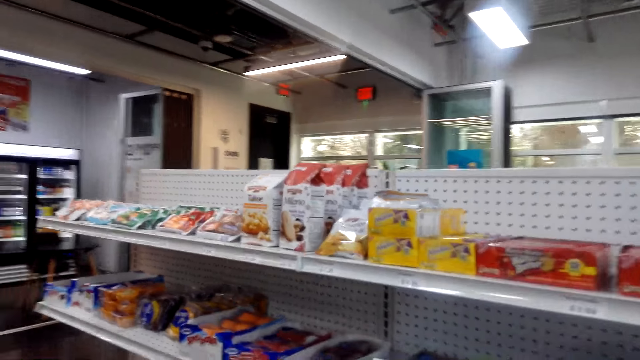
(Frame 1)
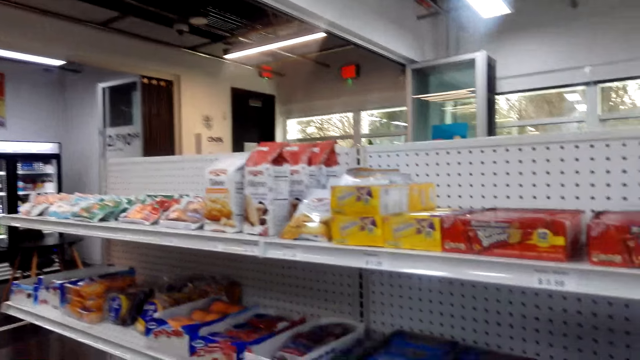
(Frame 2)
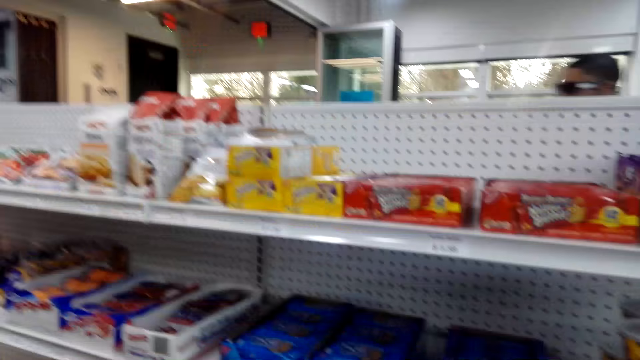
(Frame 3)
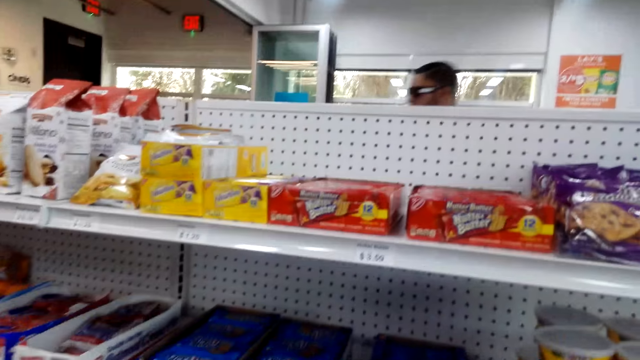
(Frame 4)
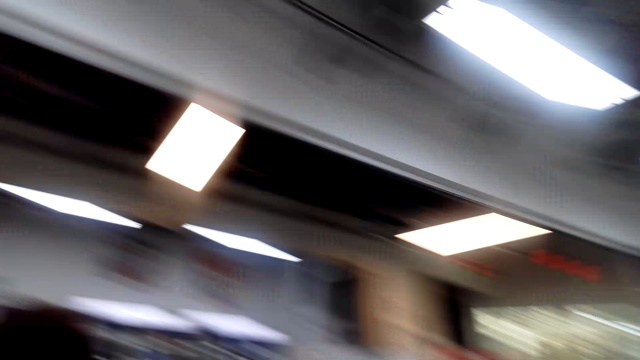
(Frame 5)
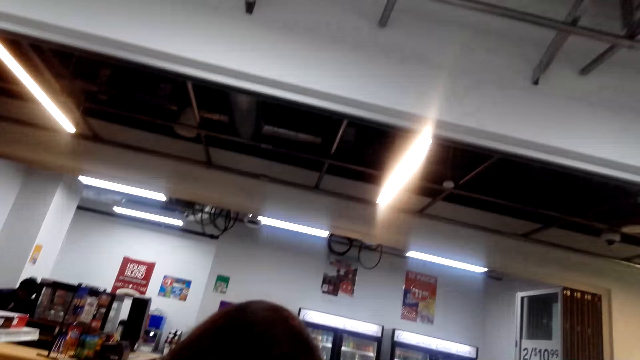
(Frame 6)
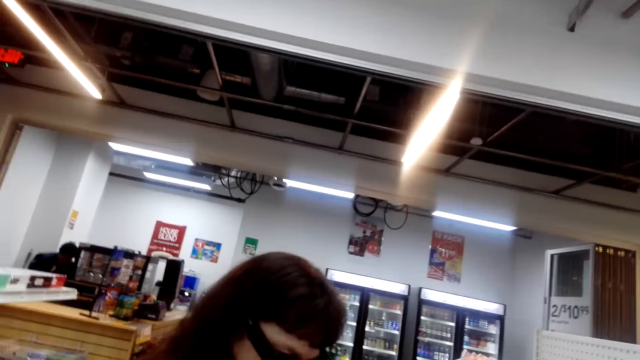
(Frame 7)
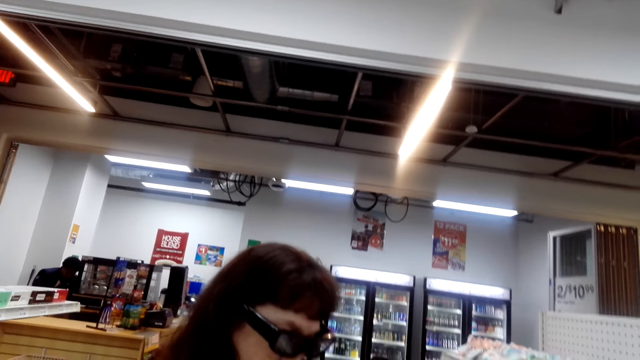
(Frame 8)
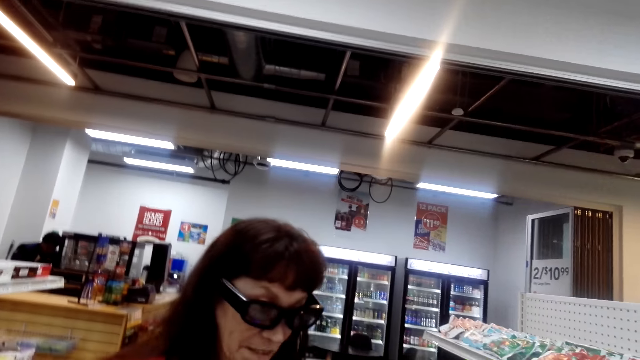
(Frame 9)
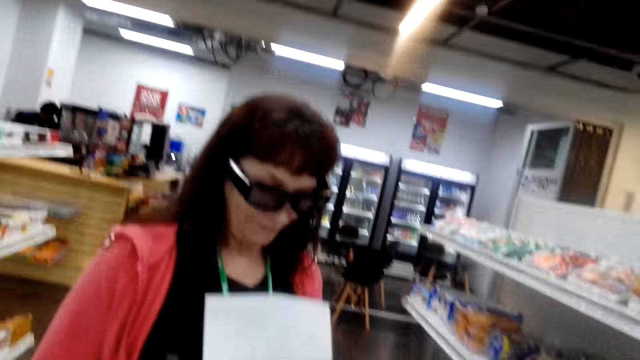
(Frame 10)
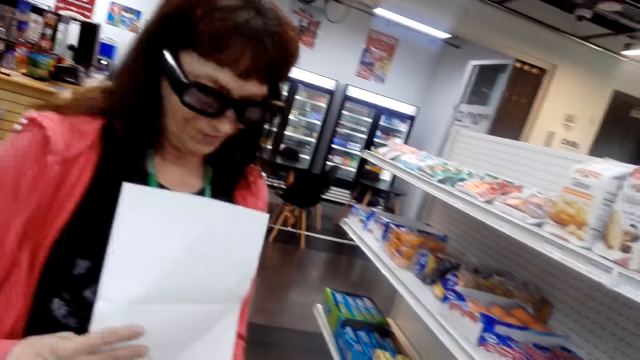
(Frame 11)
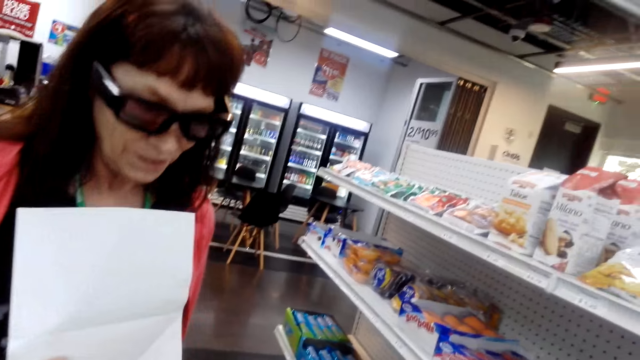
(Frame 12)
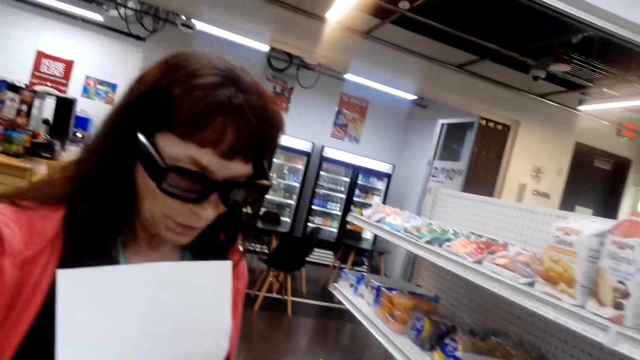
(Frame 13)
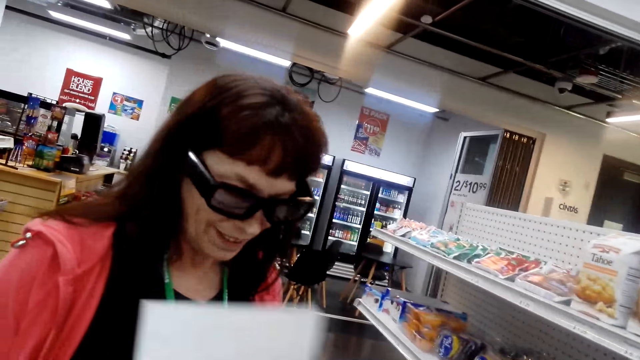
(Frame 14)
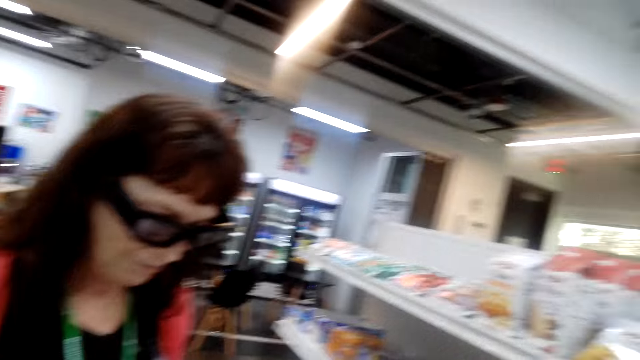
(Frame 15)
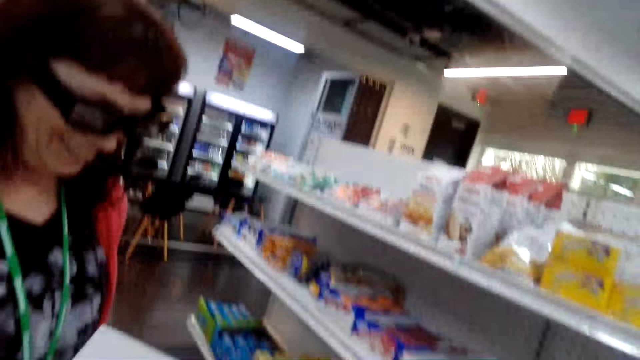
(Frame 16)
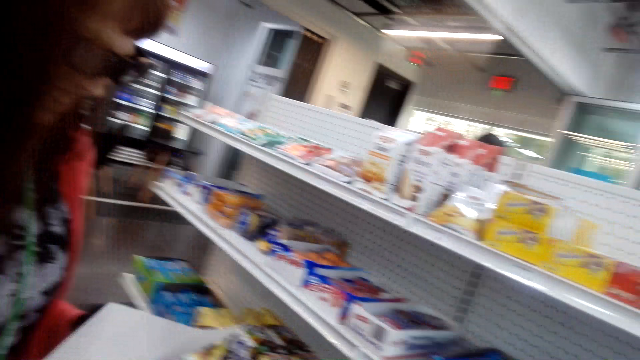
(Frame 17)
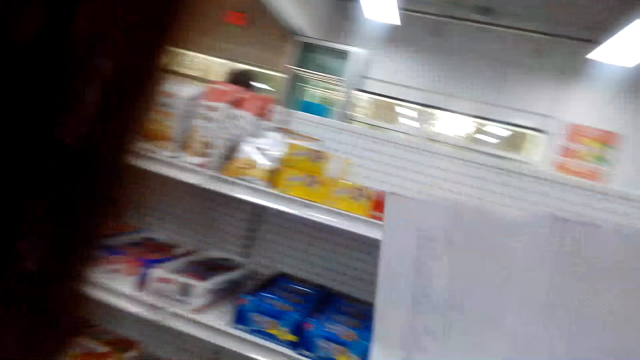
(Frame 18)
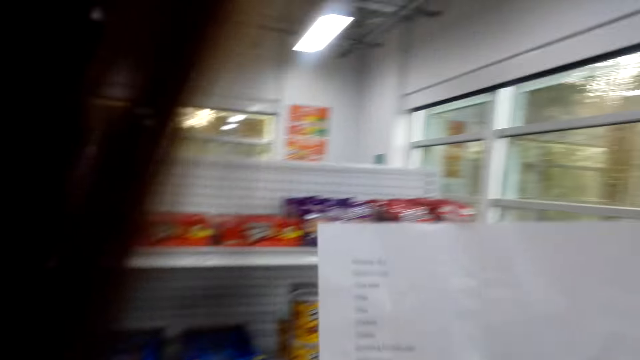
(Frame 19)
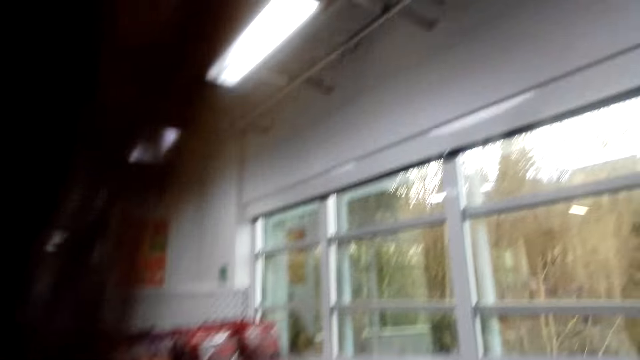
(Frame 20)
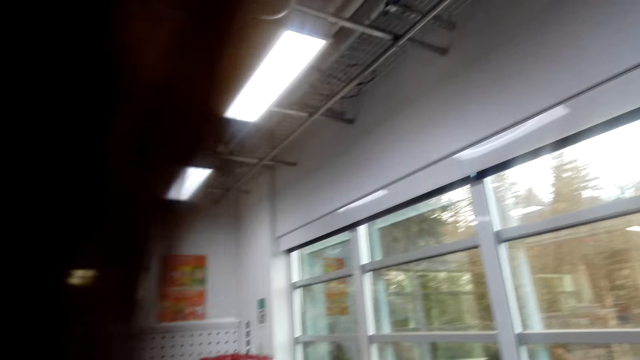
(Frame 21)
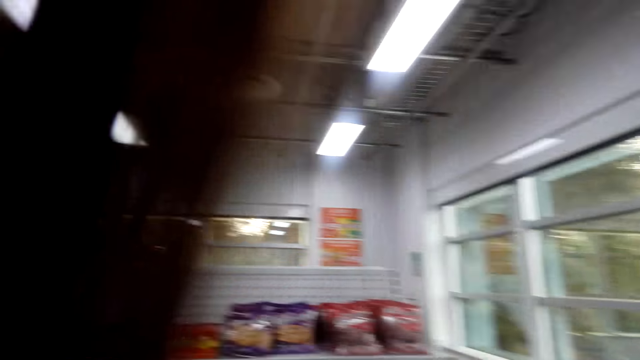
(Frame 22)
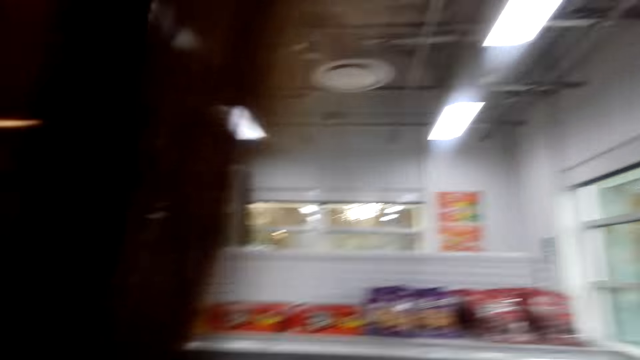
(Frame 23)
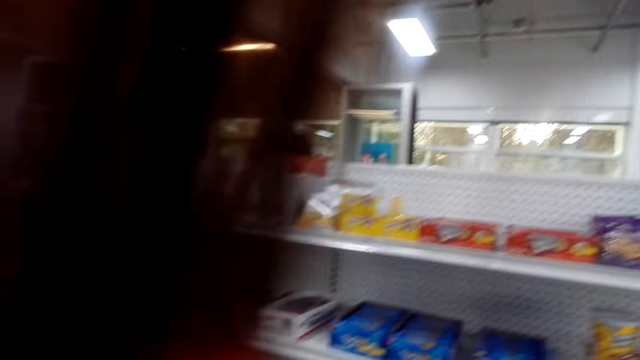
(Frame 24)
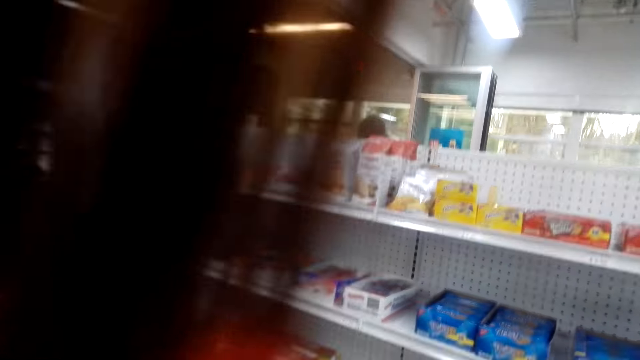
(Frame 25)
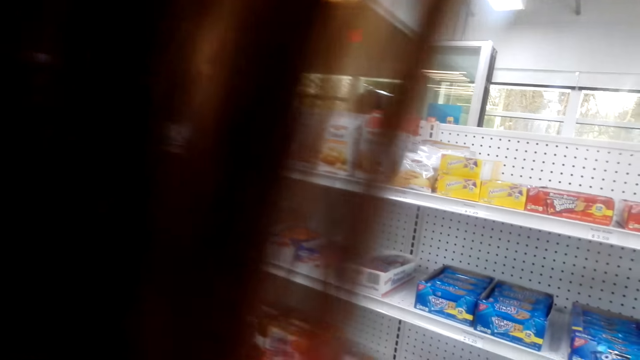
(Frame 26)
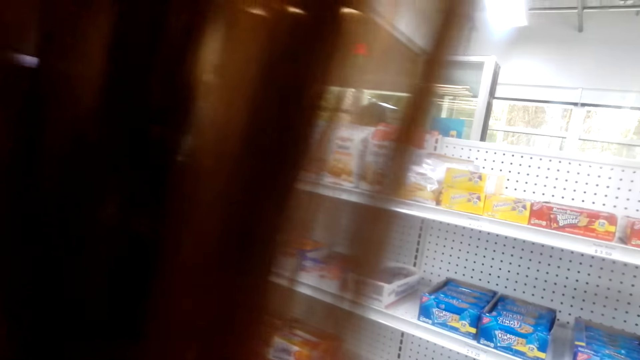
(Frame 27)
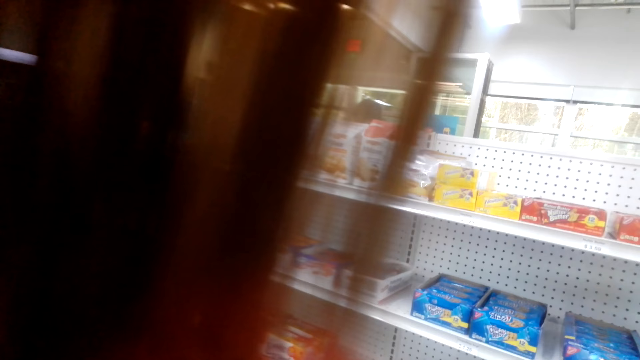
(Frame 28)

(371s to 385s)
A lady talks. The camera wearer talks. She looks around the supermarket. The lady talks to the camera wearer holding a paper. The camera wearer reads her list on the paper in her hand. She looks around the supermarket.

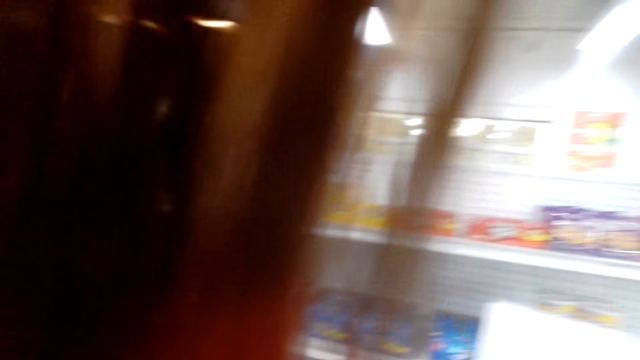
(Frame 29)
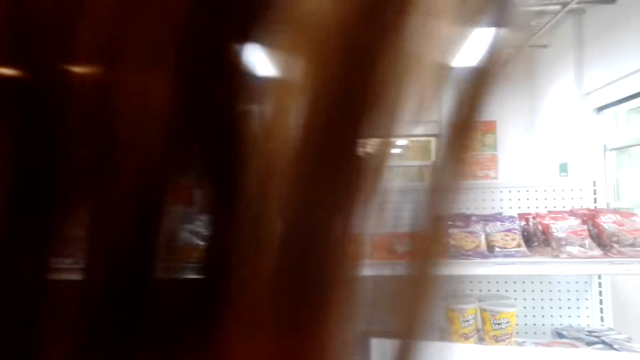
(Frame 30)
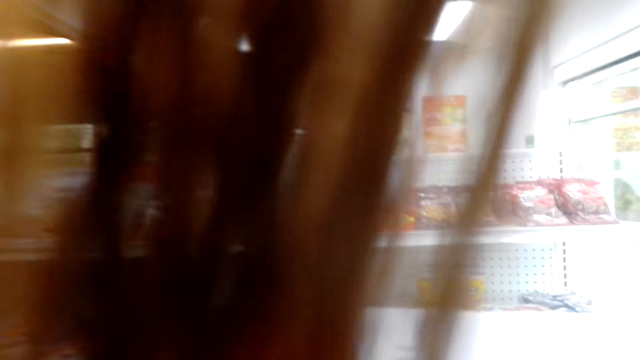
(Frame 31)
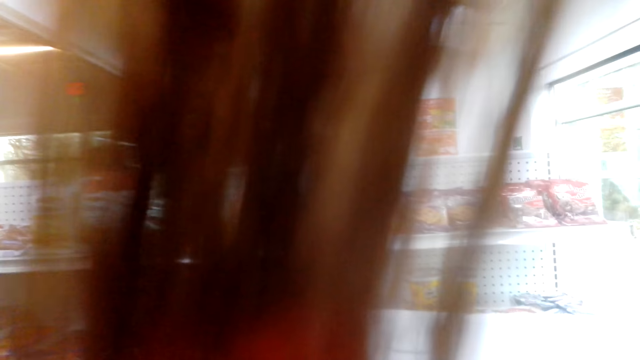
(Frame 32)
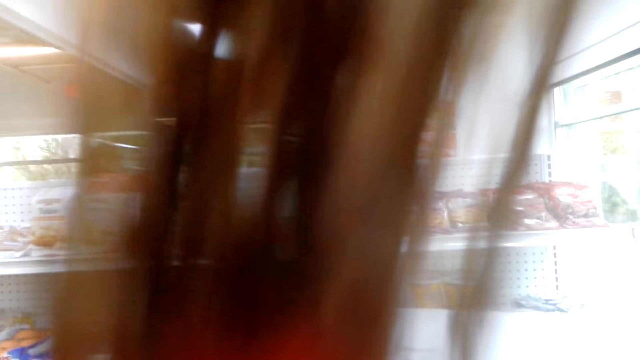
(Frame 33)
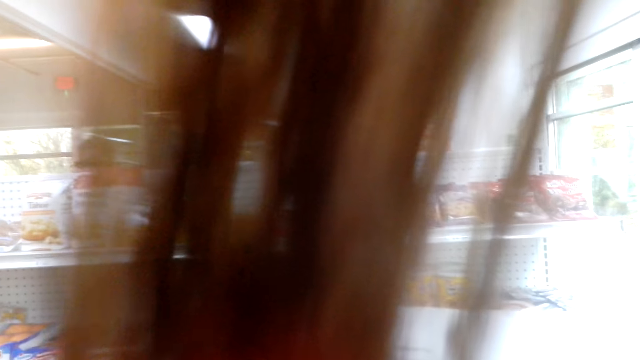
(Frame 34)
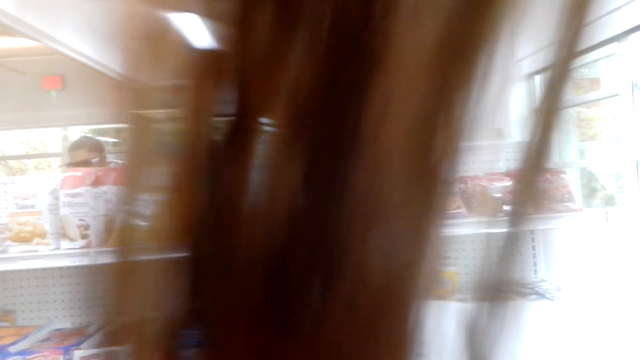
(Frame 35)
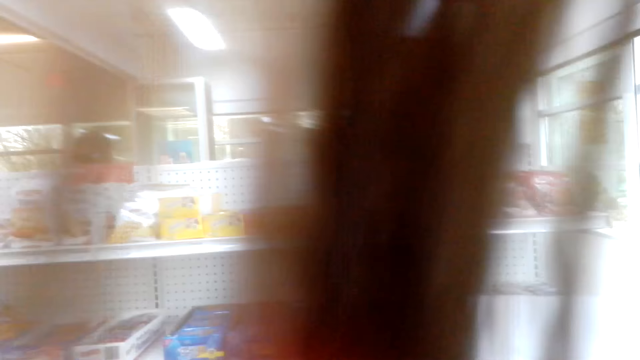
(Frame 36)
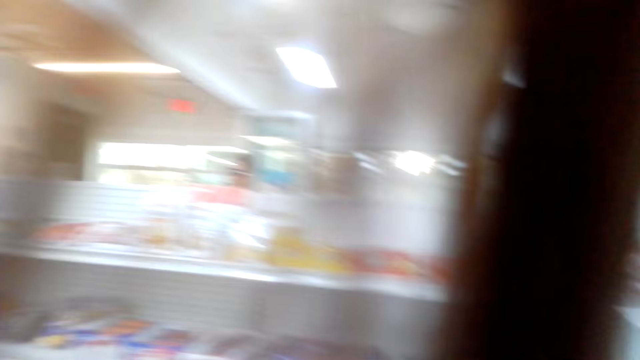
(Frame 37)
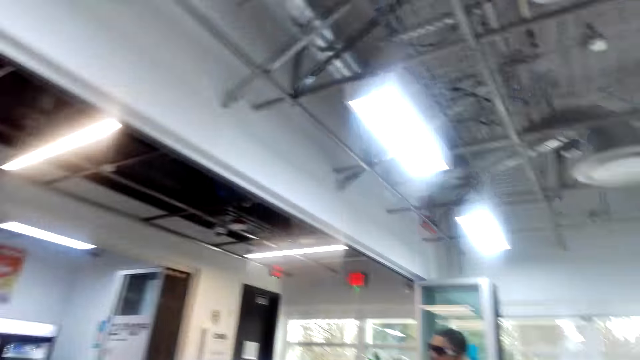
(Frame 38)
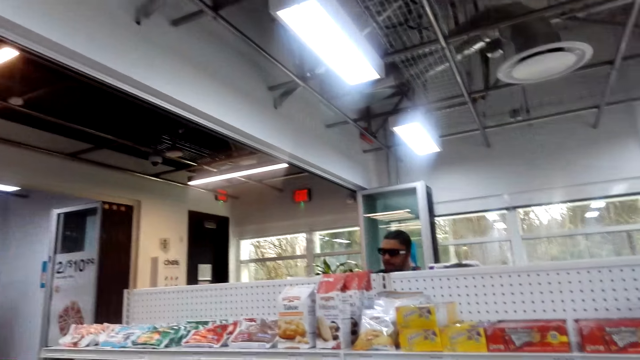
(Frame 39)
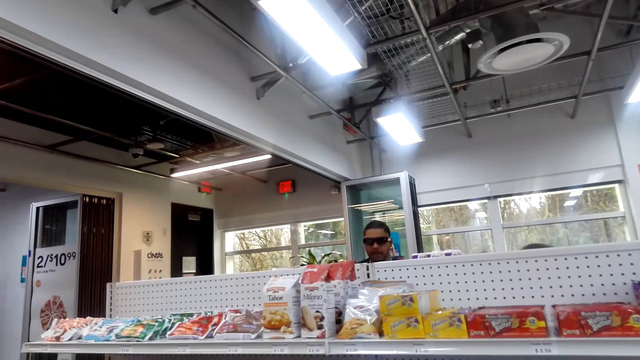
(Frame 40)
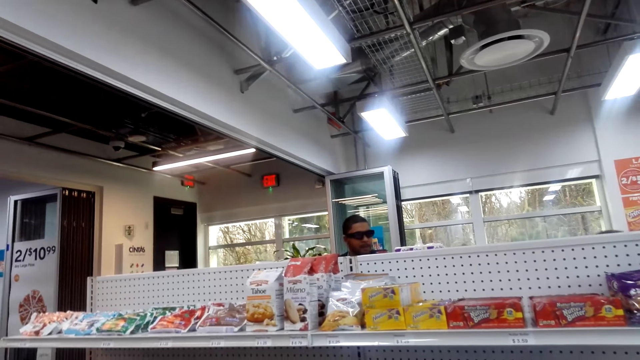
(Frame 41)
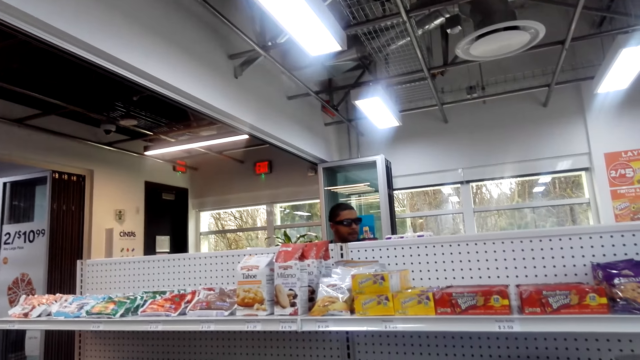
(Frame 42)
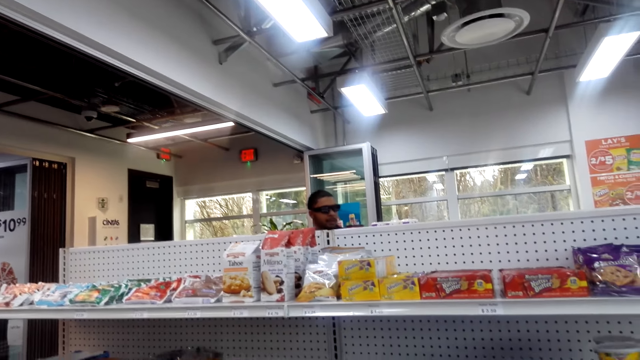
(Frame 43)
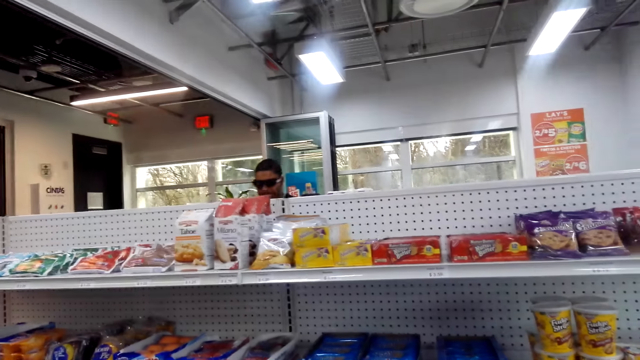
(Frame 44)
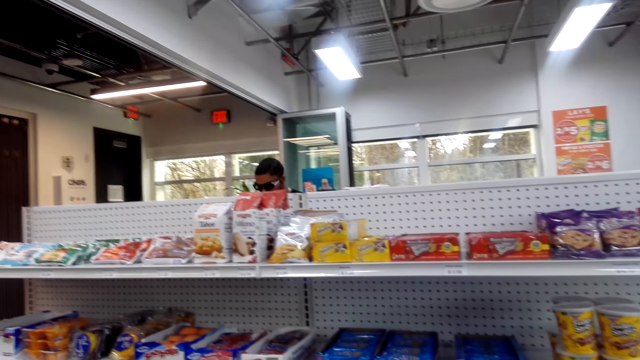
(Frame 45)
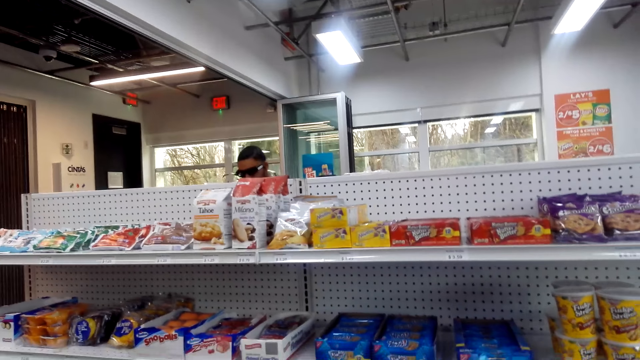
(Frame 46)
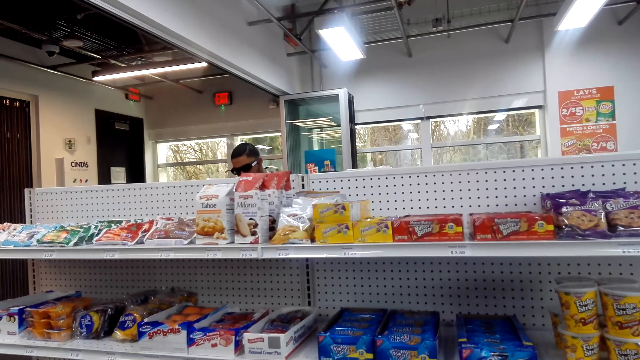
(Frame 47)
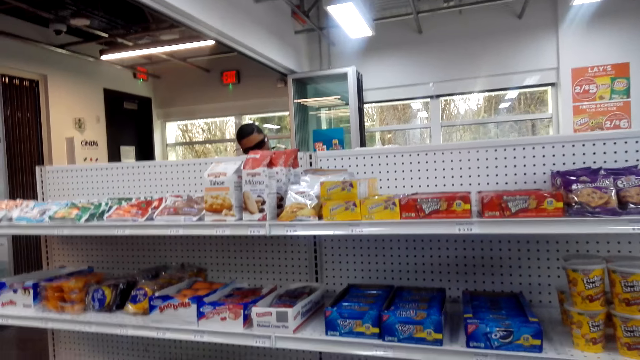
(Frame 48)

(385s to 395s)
A man talks. The man looks around the supermarket.
